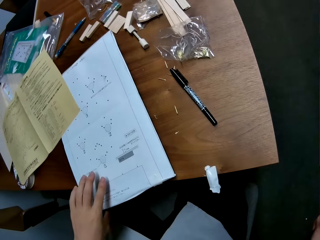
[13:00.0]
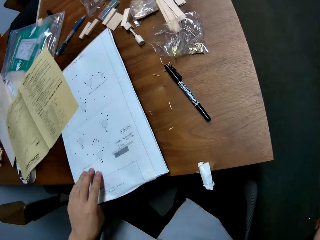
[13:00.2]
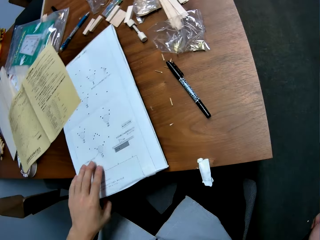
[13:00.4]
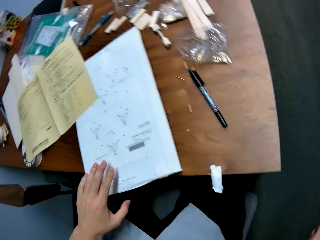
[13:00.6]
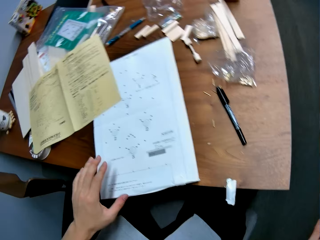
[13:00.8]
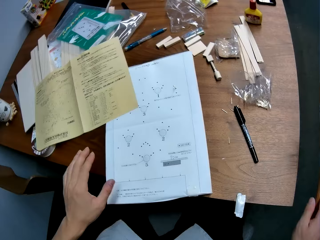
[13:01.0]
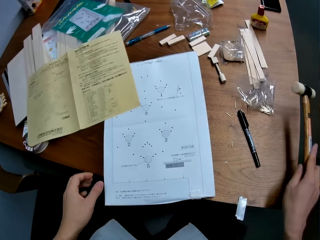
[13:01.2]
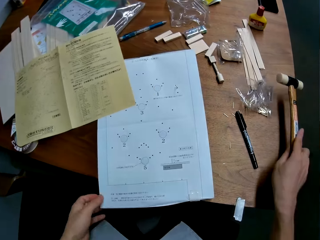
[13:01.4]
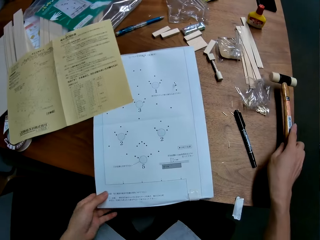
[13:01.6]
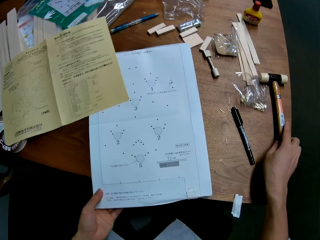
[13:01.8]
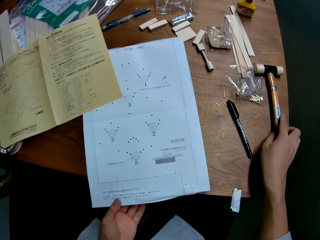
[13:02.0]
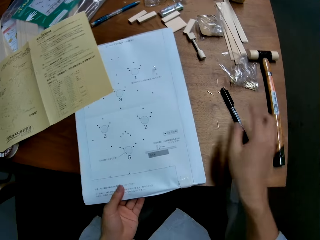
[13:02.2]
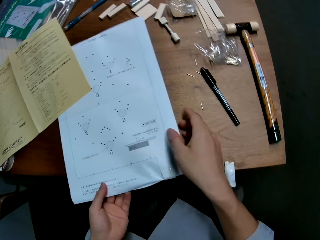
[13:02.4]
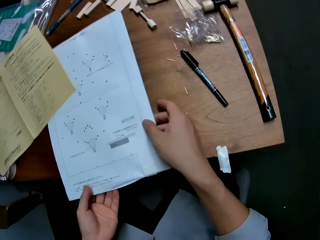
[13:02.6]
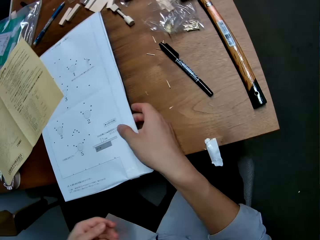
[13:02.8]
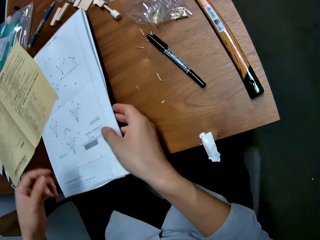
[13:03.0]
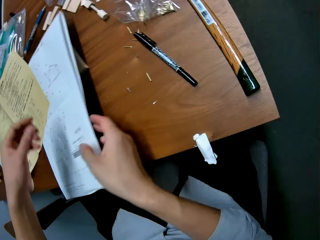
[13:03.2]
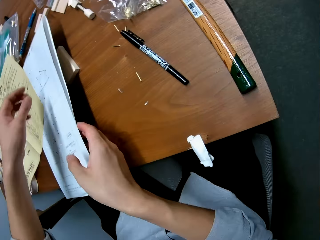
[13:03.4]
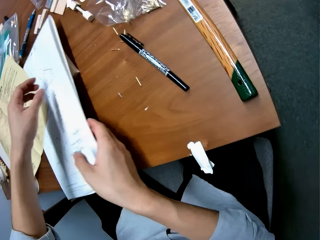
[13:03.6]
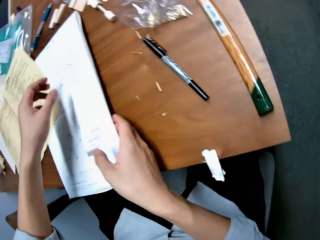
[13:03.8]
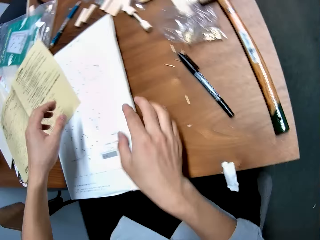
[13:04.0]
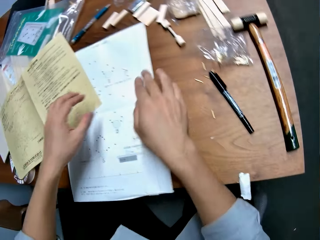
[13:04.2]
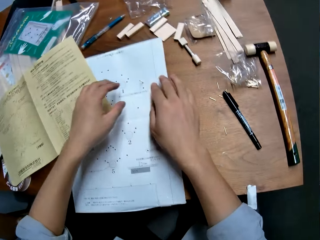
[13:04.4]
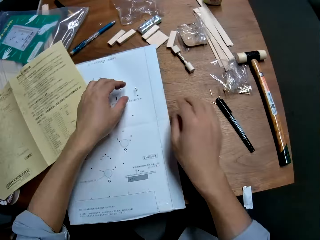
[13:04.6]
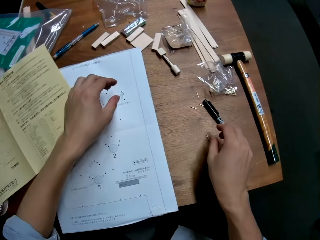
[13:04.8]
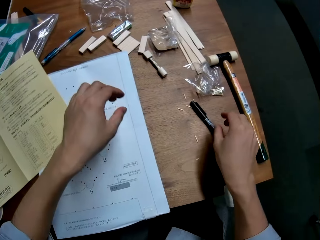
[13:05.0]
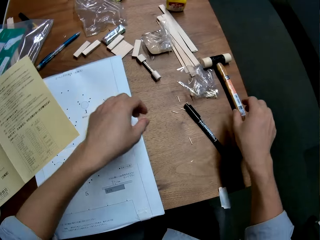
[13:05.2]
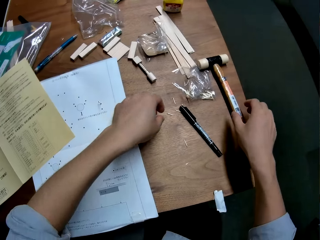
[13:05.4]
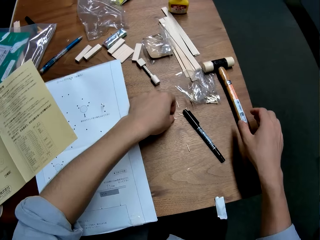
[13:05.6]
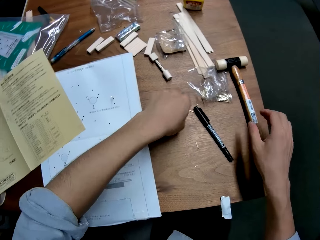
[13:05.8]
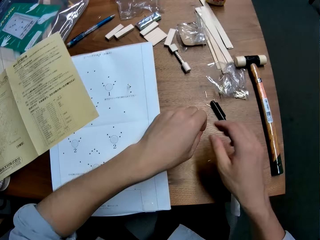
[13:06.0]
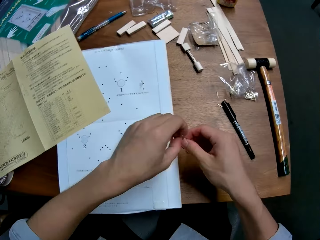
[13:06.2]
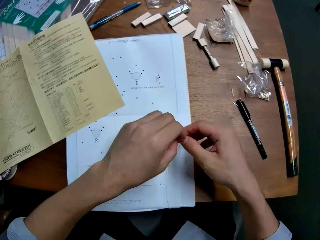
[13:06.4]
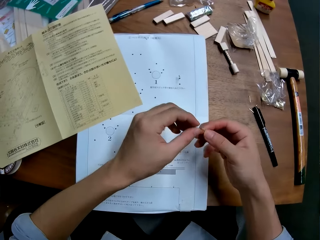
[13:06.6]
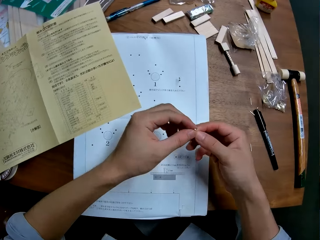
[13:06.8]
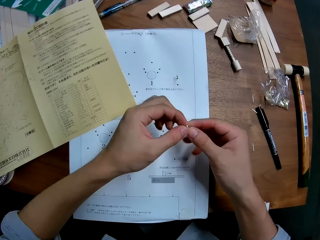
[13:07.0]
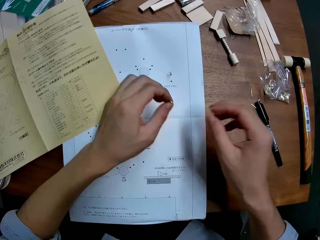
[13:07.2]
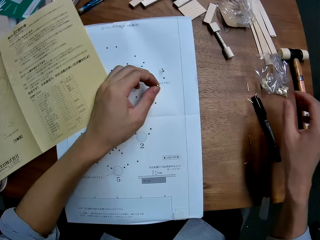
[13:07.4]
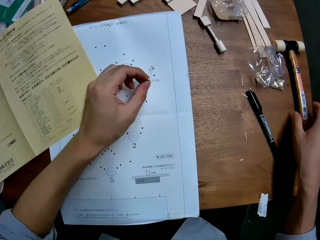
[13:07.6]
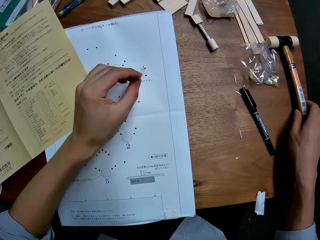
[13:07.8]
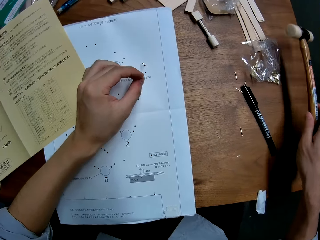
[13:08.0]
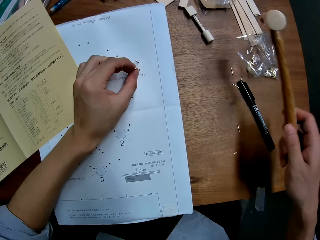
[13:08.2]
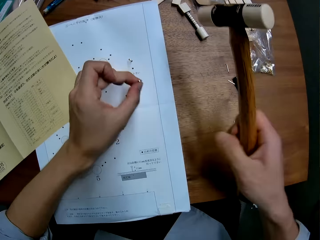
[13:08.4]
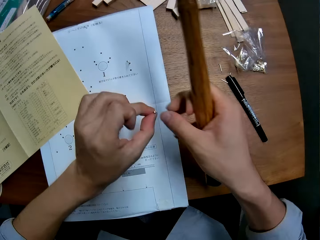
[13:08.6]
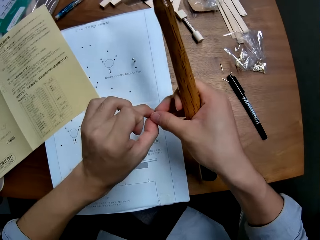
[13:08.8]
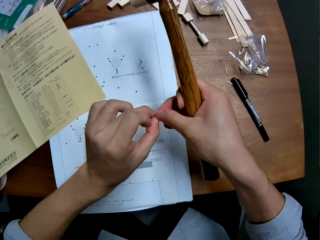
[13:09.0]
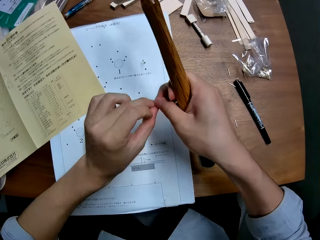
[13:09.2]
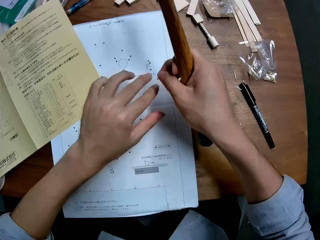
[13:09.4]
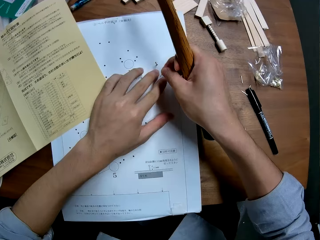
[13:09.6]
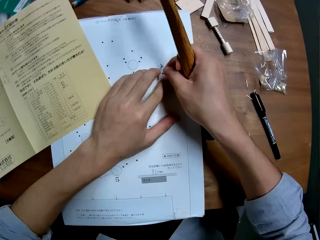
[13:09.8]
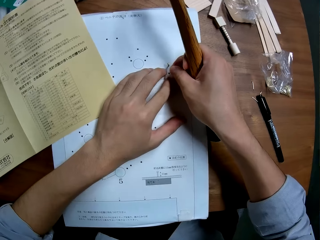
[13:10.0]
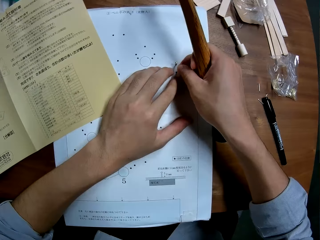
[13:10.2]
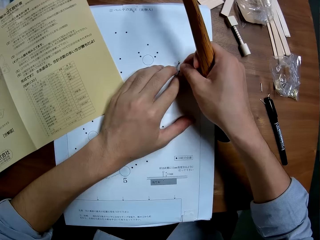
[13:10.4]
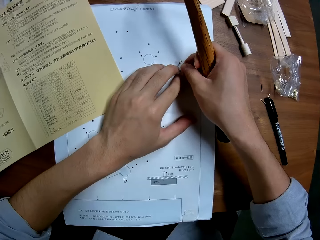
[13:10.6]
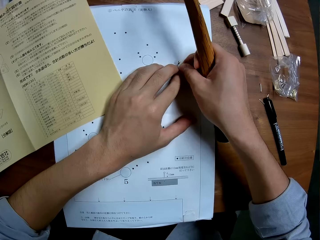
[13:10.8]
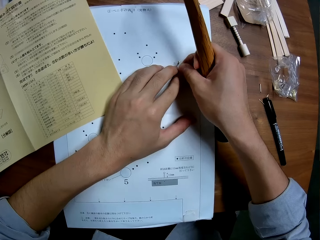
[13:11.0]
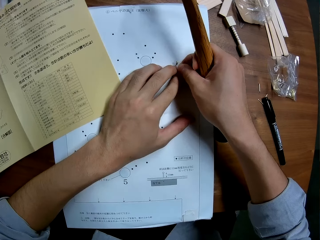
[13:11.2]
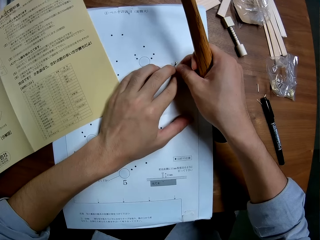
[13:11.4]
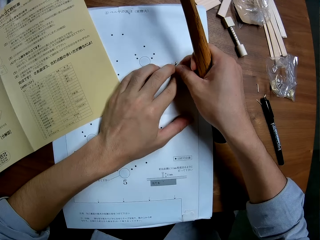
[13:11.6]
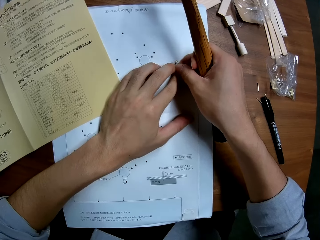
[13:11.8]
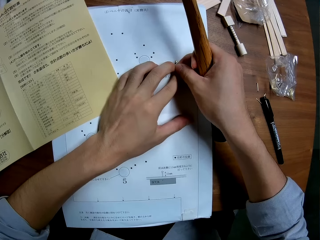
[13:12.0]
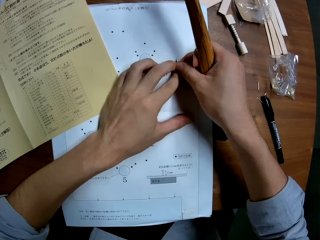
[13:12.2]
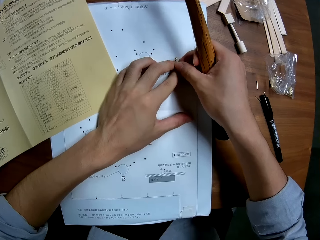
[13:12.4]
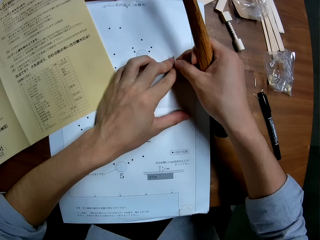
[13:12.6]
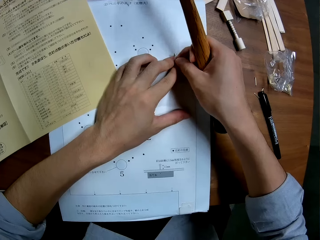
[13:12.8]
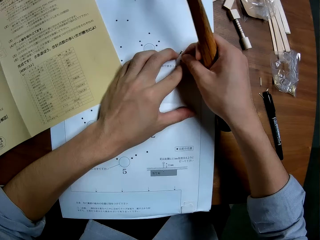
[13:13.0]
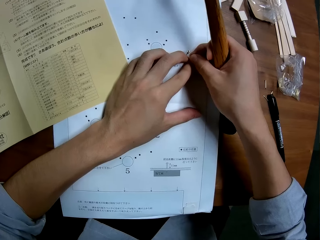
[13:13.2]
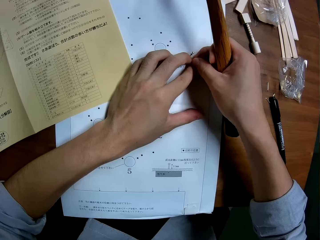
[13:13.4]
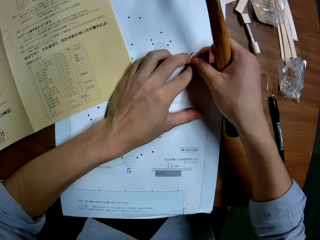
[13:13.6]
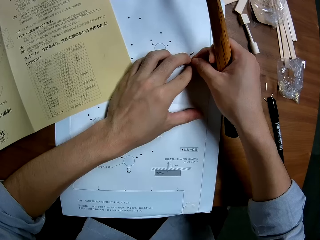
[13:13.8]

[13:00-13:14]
The camera wearer communicates with someone in the background. He places his left hand on the white technical drawing paper. He drops the hammer on the right side of the table. He touches the white technical drawing paper. He raises the right side of the white technical drawing paper. He drops the white technical drawing paper on the table. He takes another nail from the table. He places the nail on the upper right of the white technical drawing paper. He takes the hammer from the table. He switches the nail from his left hand to his right hand. He sets the nail in the hole on the upper right of the white technical drawing paper.

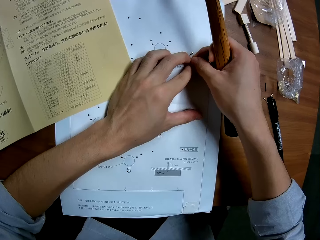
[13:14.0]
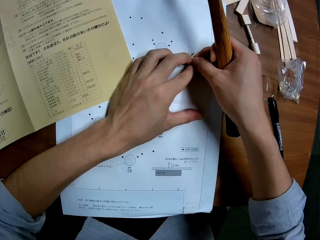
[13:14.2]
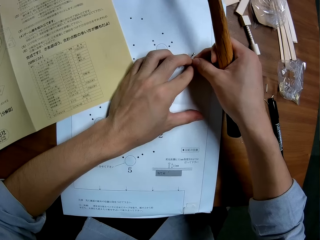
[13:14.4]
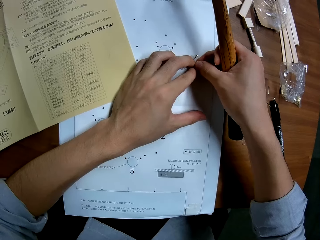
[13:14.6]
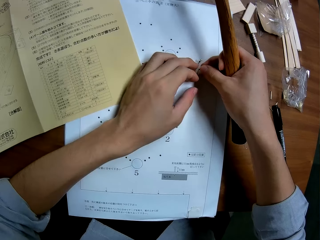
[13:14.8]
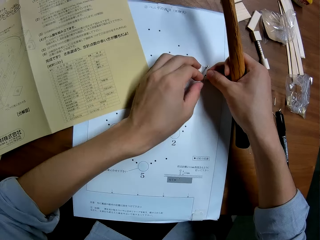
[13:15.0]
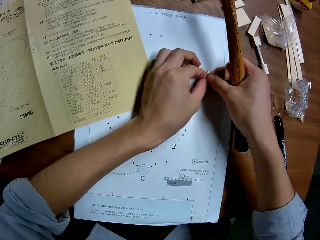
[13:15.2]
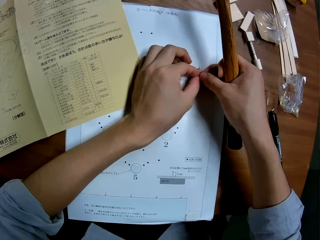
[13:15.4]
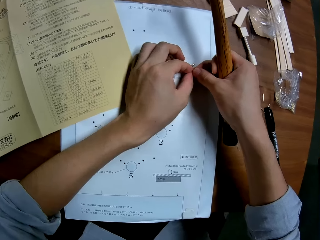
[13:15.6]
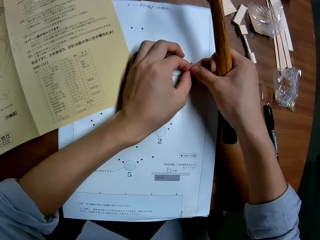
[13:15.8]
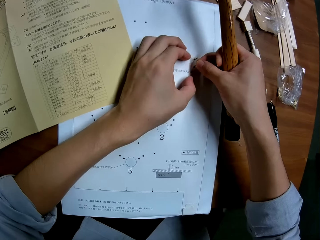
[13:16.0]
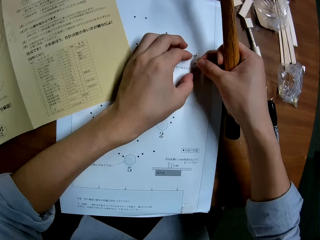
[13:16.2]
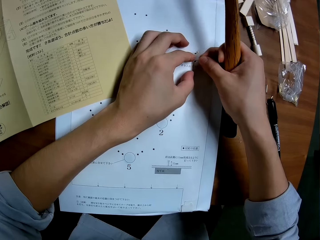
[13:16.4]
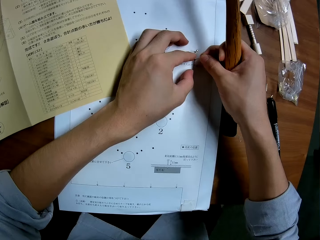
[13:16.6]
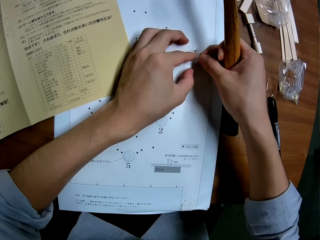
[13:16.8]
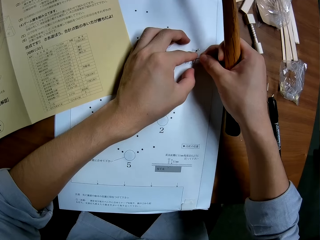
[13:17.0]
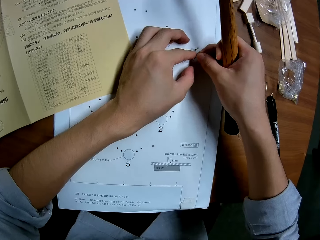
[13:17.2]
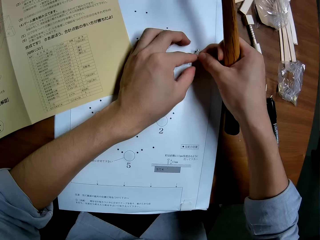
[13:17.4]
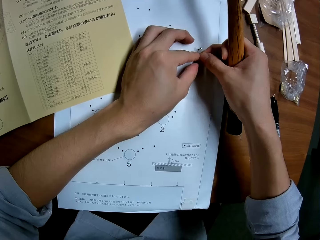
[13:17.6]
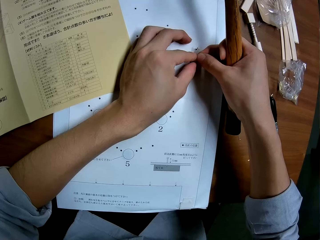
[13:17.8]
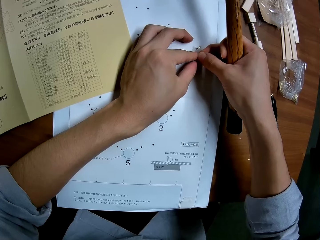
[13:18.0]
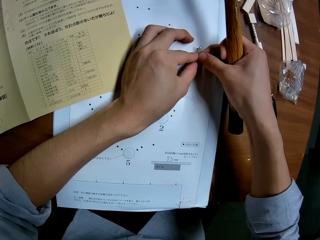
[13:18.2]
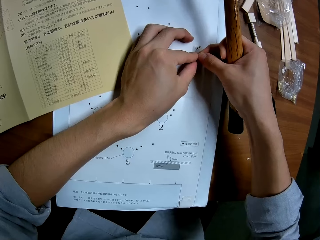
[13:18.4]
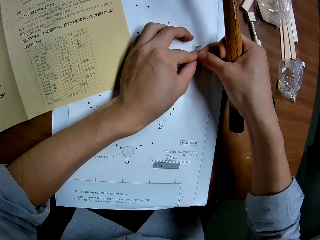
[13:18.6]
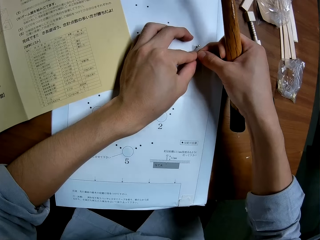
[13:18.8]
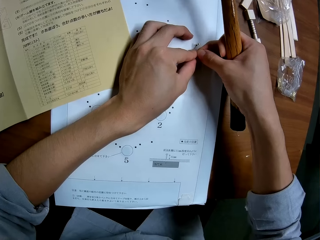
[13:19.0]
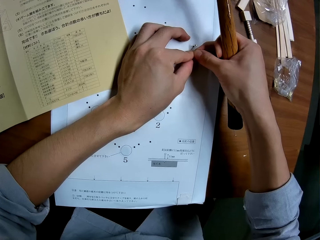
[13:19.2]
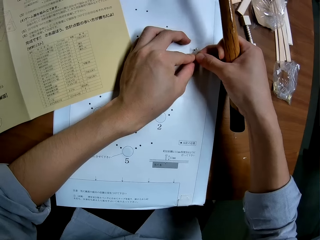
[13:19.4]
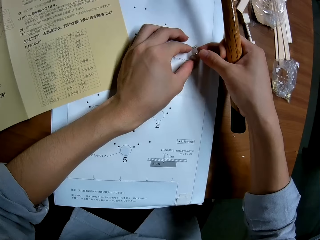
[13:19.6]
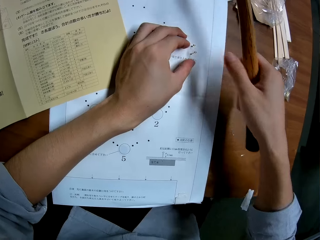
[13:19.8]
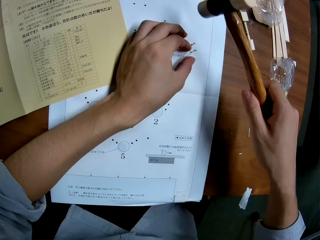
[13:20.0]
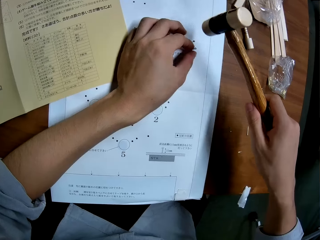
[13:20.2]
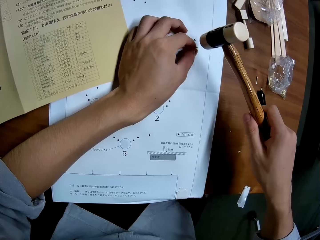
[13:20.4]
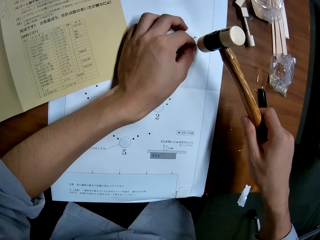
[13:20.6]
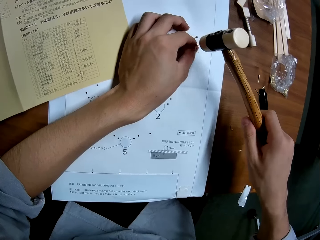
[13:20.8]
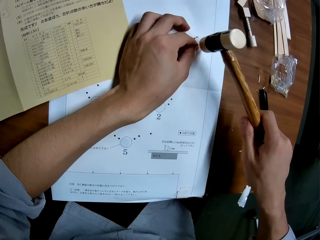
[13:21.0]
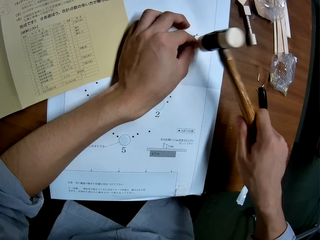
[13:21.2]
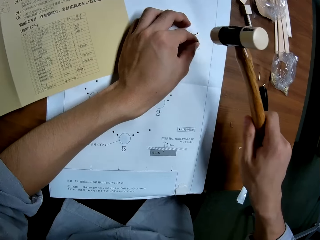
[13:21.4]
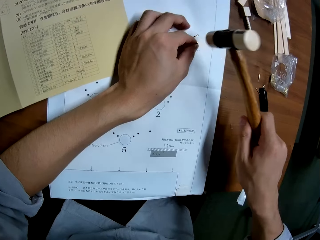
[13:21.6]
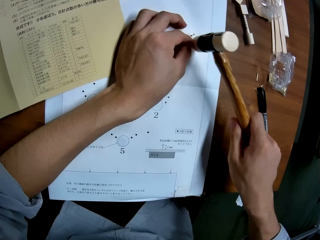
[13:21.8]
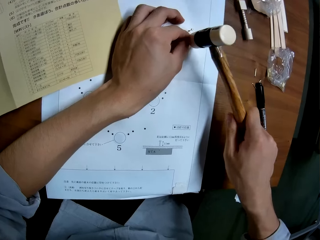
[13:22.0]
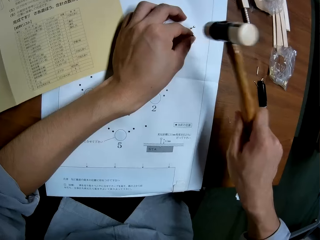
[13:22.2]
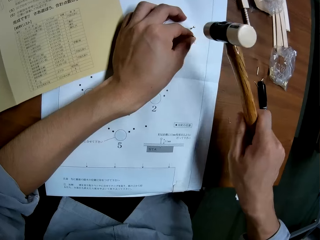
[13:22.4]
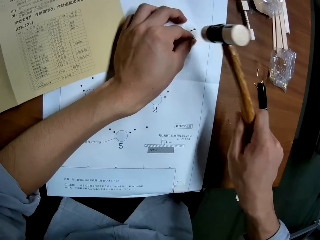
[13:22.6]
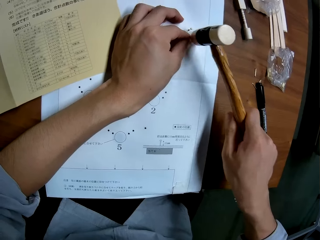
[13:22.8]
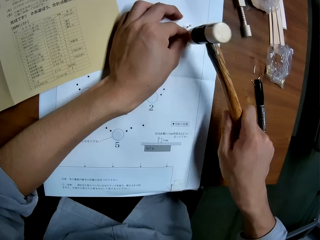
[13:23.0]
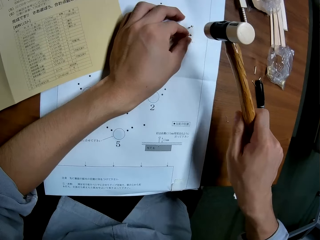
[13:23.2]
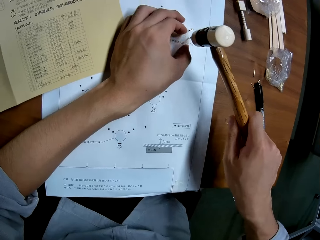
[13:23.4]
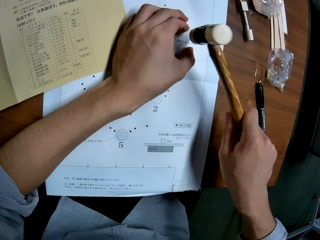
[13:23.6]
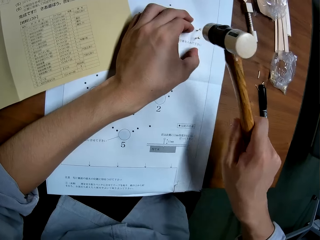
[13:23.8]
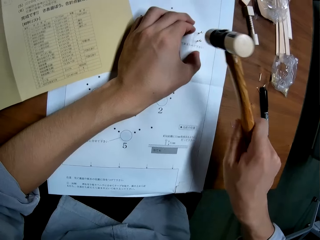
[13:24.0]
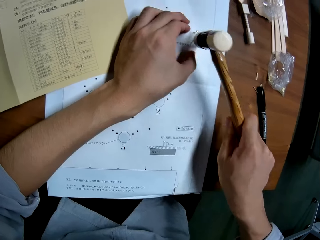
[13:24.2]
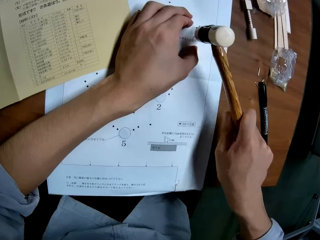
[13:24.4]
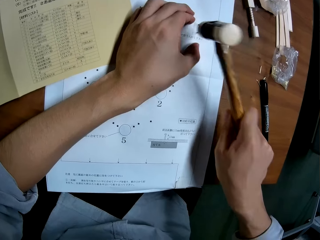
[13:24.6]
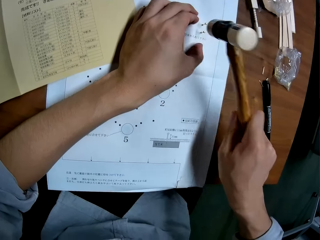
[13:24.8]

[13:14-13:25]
The camera wearer holds the nail with his left hand. He hits the nail with the hammer. He removes his left hand from the nail.
